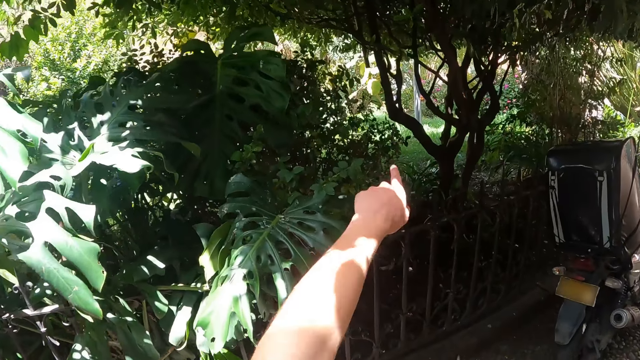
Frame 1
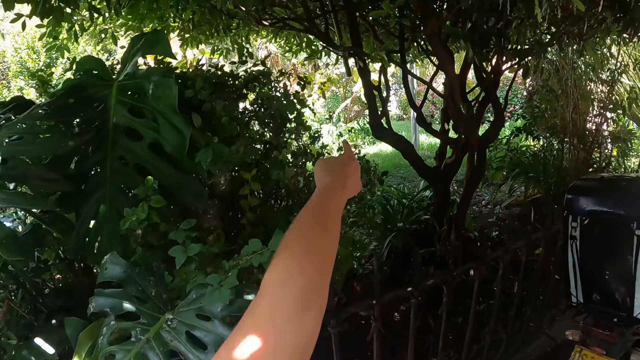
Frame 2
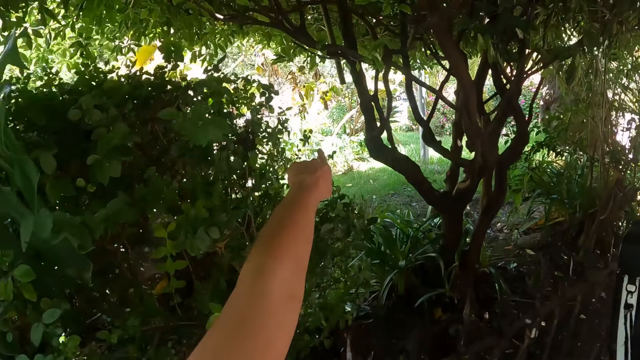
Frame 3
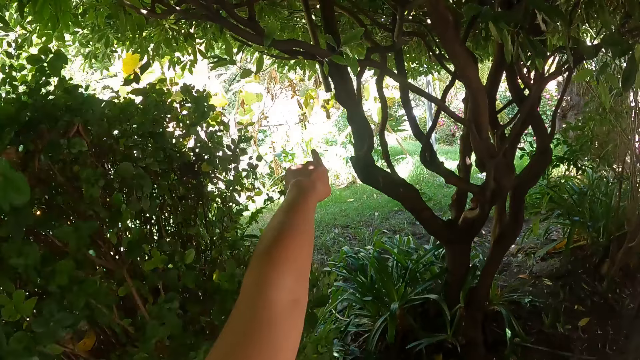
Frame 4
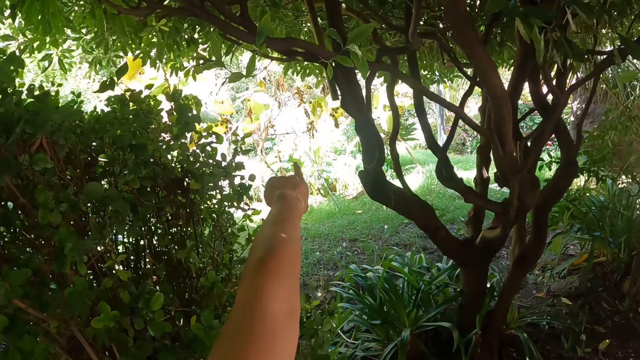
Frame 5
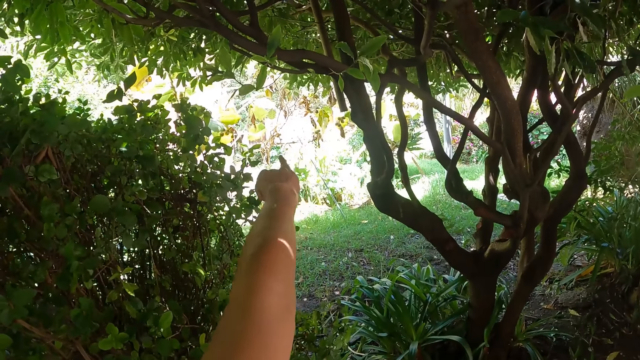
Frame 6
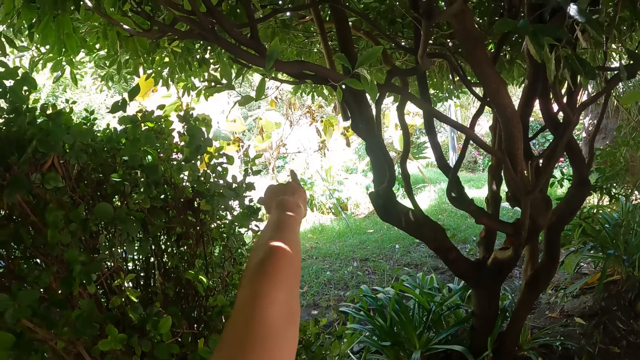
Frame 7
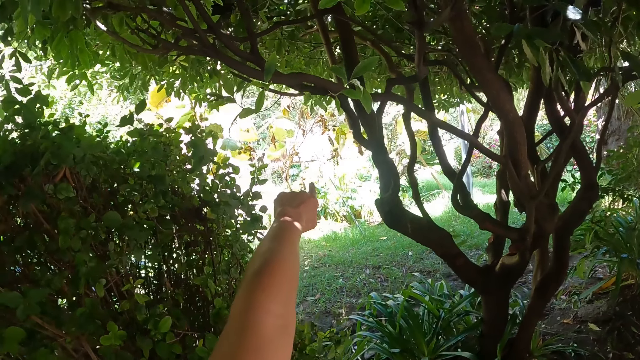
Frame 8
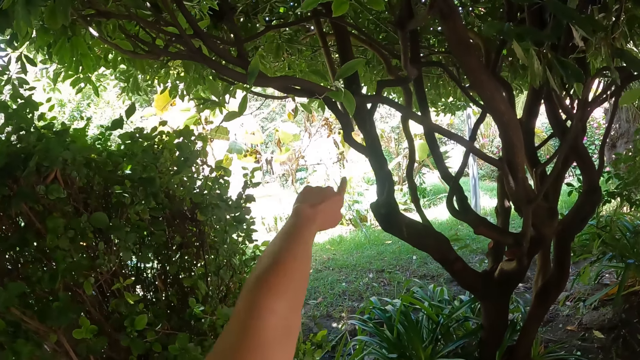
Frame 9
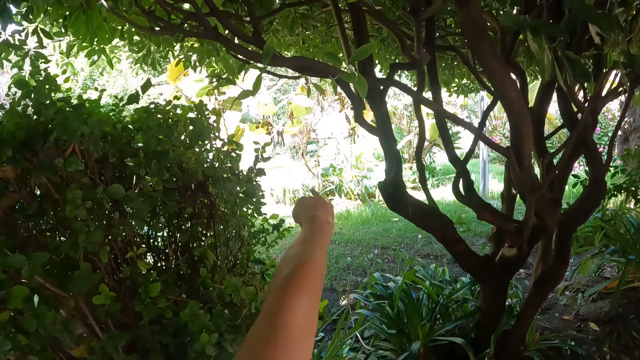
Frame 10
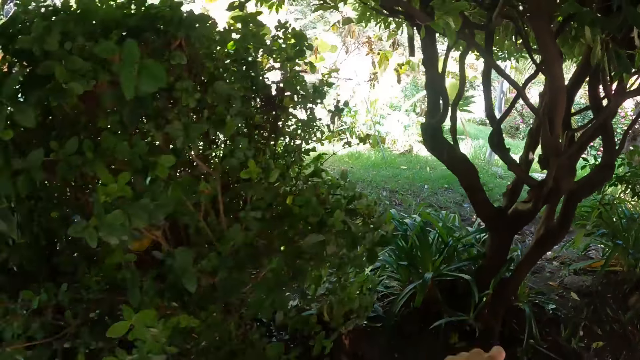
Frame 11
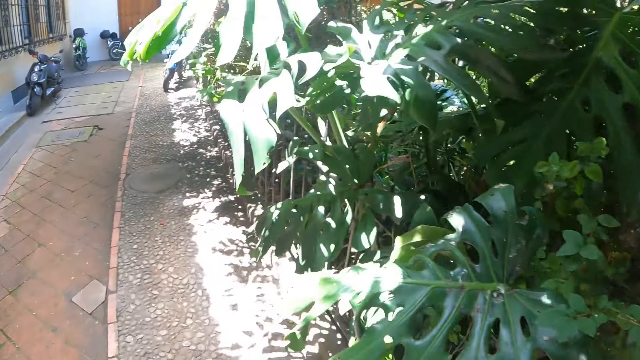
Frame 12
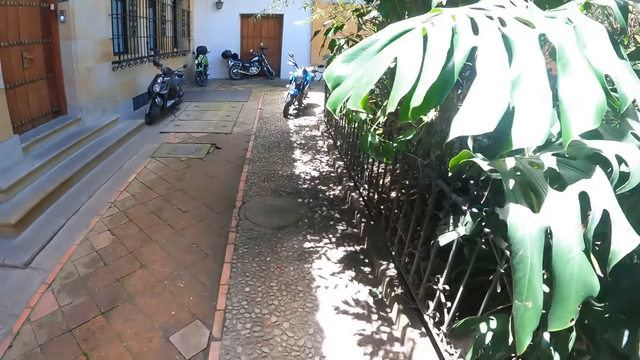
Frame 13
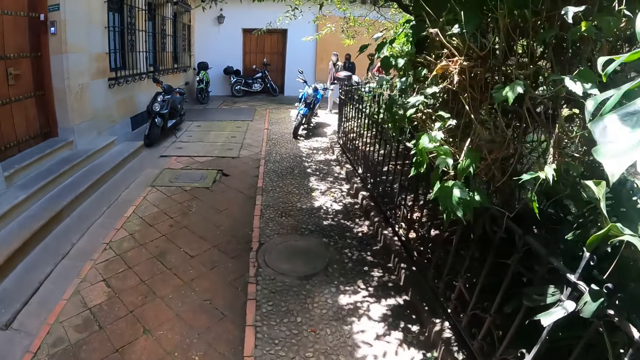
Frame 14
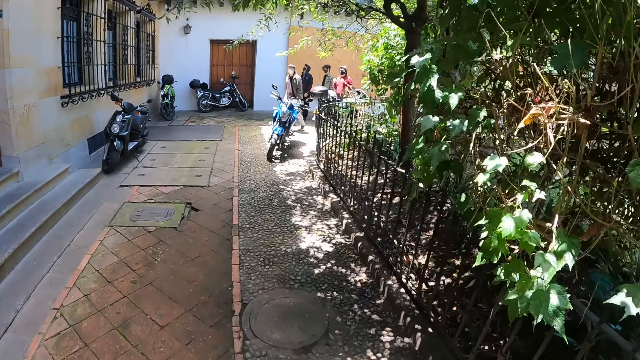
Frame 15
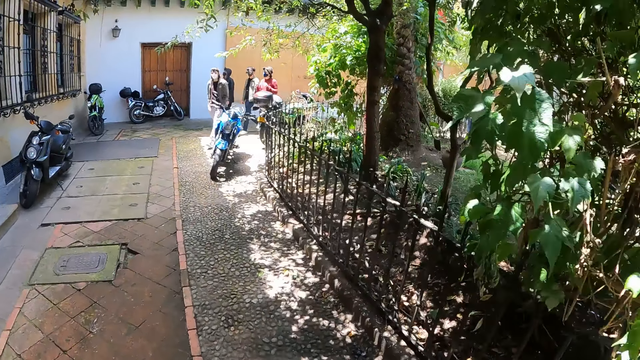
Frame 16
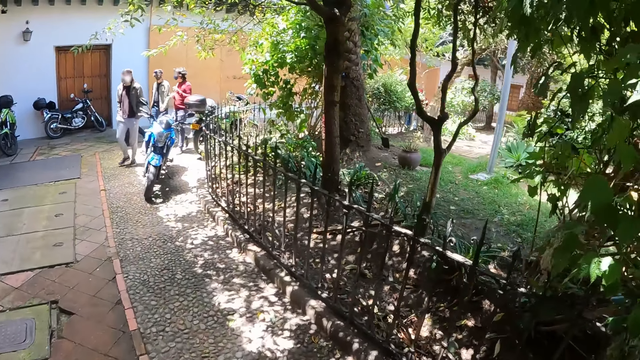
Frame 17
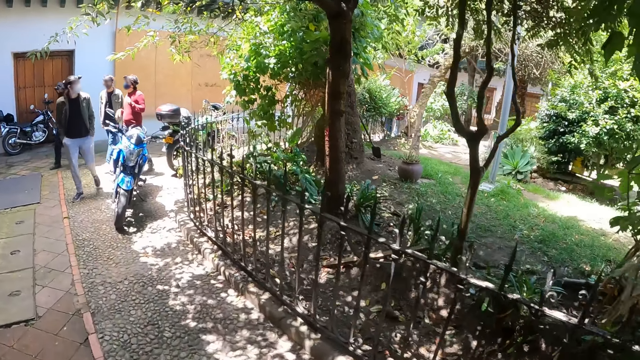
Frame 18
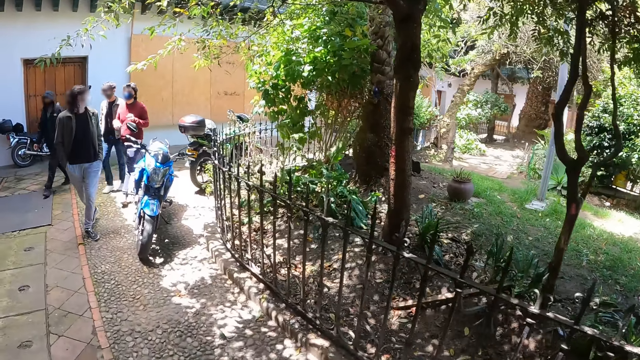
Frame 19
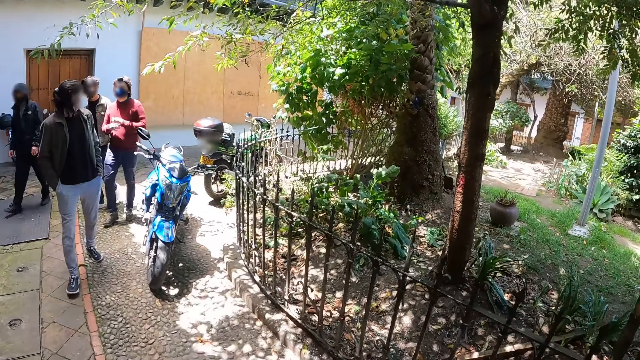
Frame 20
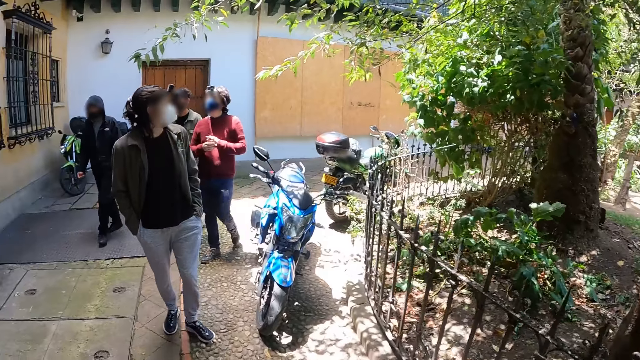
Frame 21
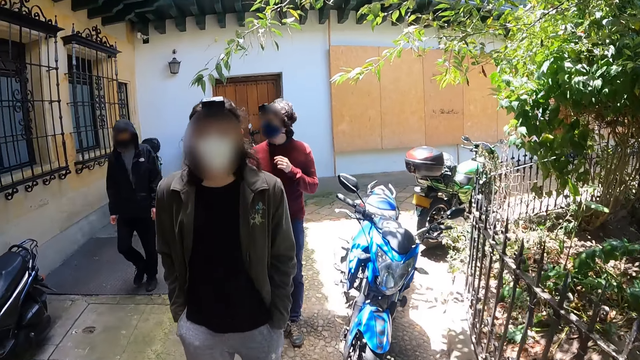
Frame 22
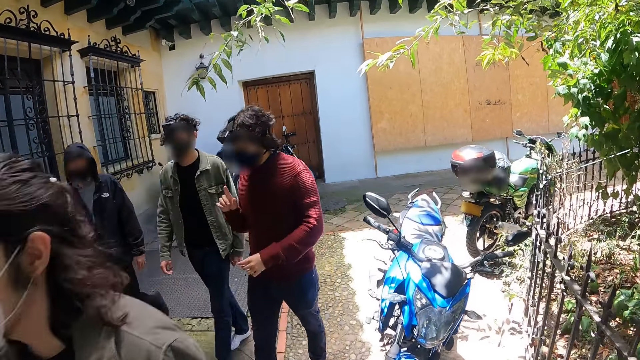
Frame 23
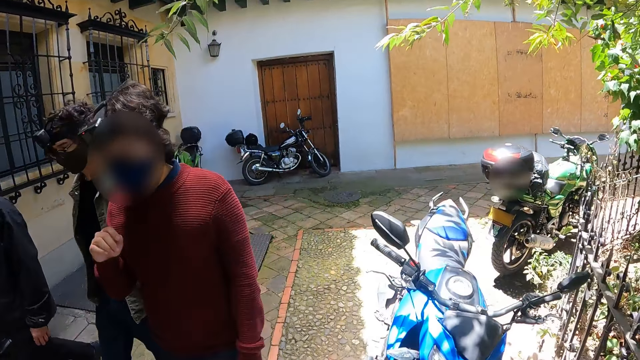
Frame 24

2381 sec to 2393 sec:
The camera wearer points the finger. They gesture at a man. They walk along the pavement.

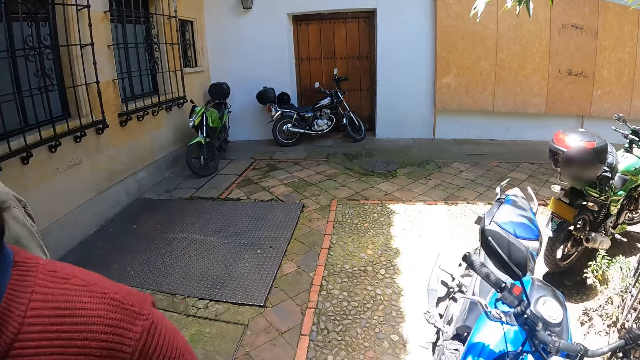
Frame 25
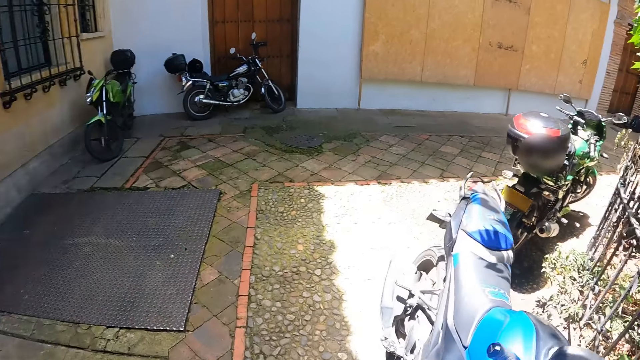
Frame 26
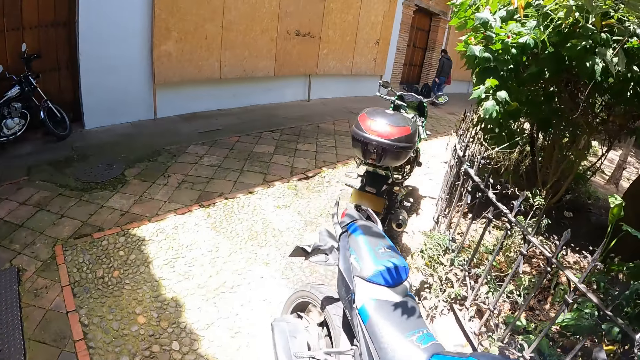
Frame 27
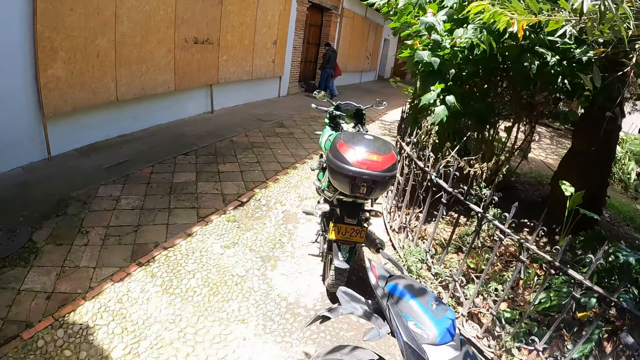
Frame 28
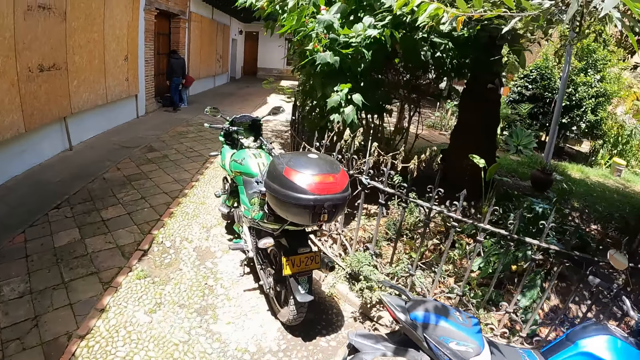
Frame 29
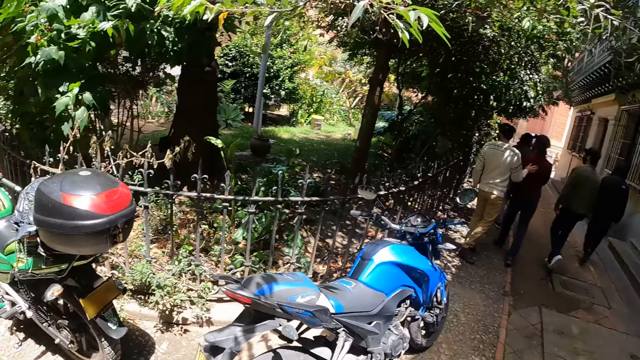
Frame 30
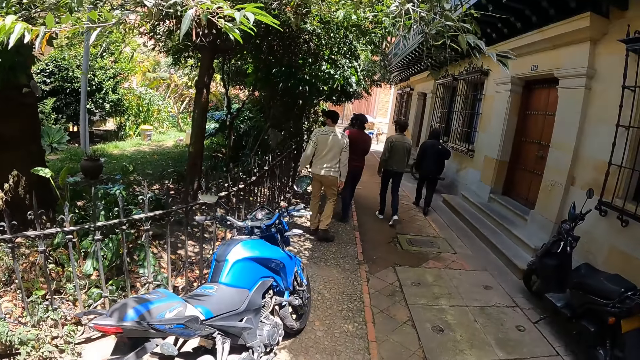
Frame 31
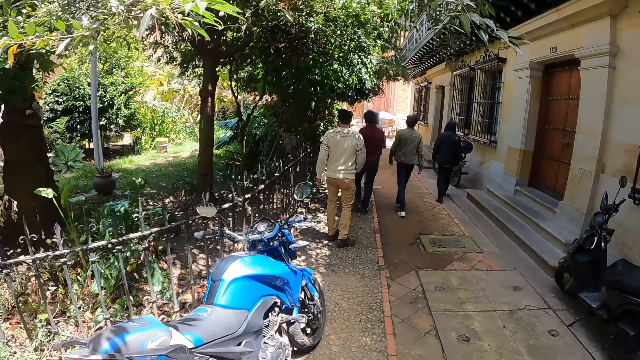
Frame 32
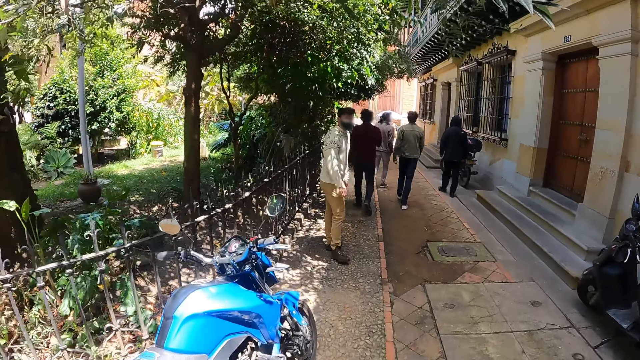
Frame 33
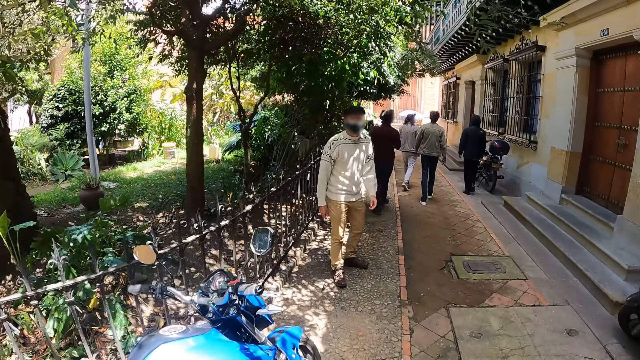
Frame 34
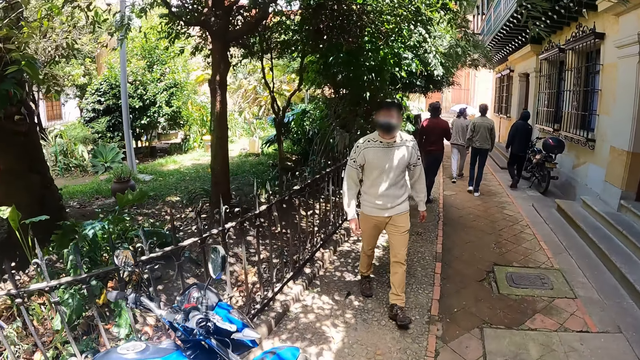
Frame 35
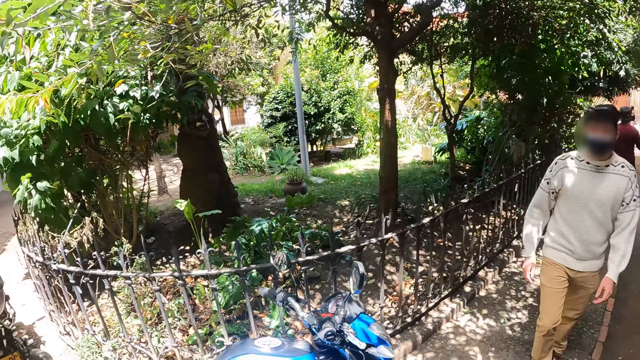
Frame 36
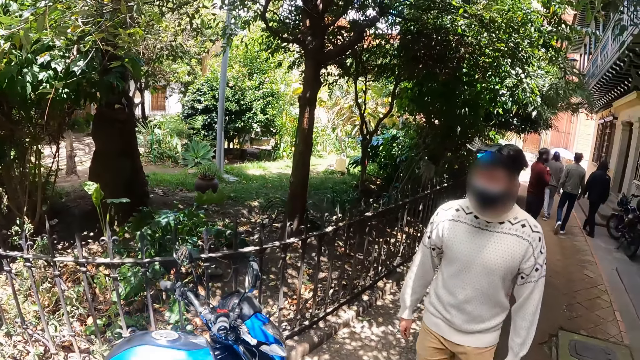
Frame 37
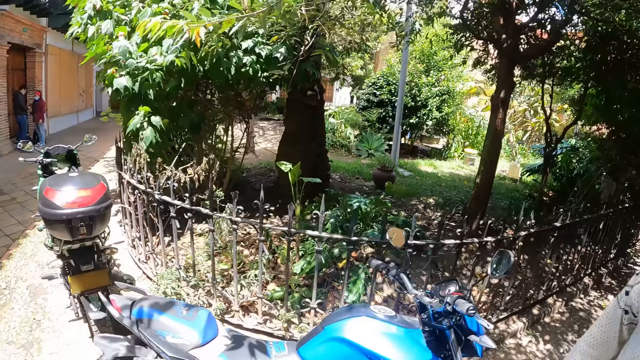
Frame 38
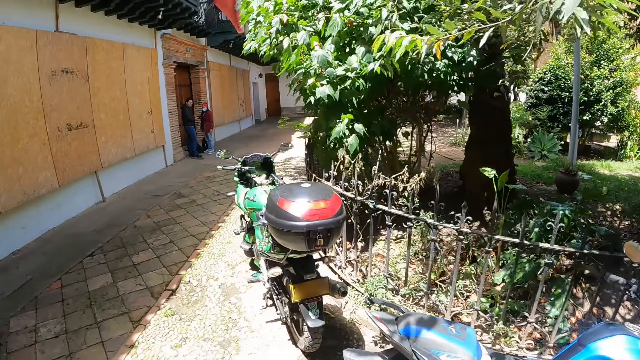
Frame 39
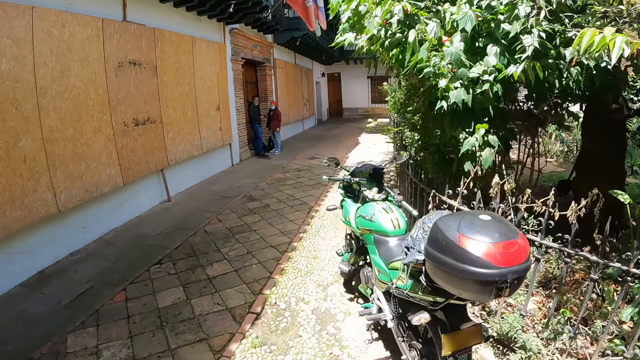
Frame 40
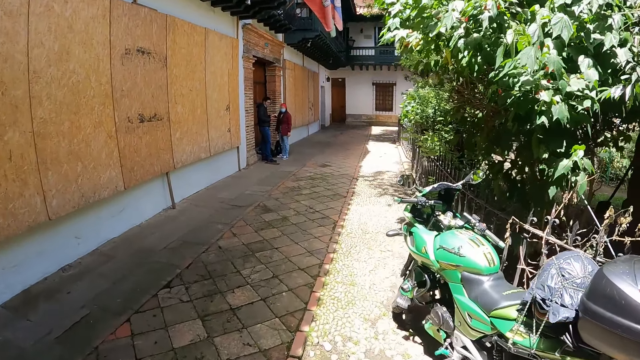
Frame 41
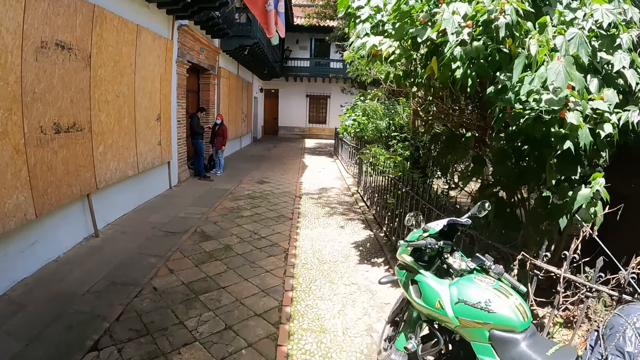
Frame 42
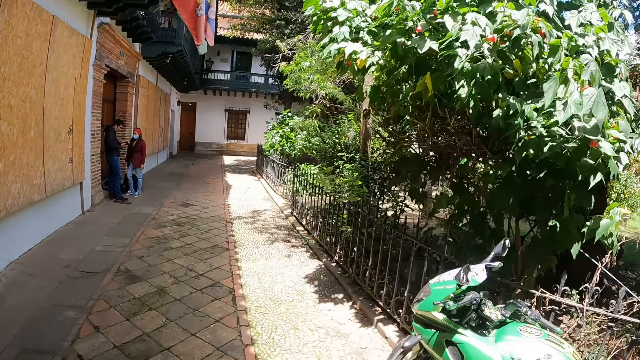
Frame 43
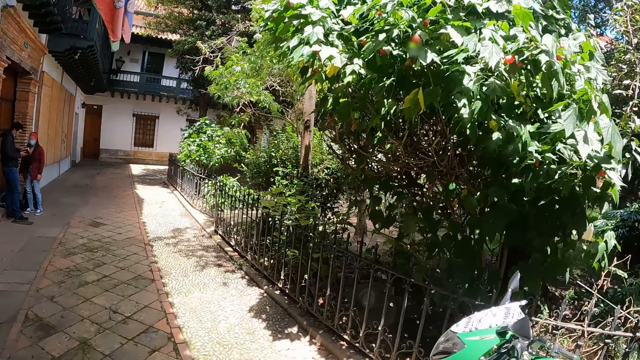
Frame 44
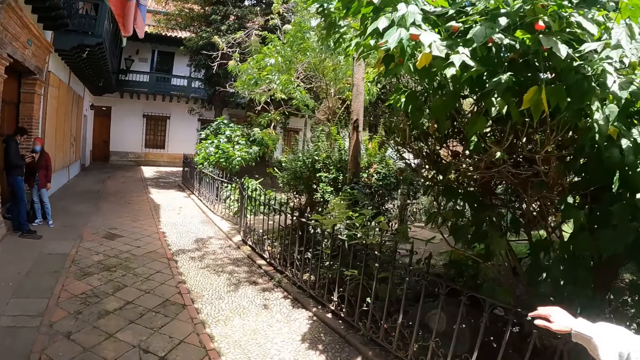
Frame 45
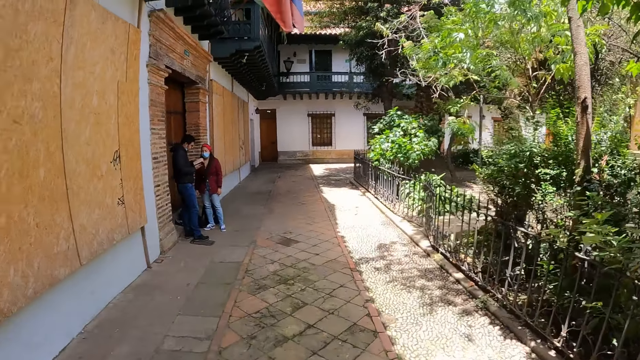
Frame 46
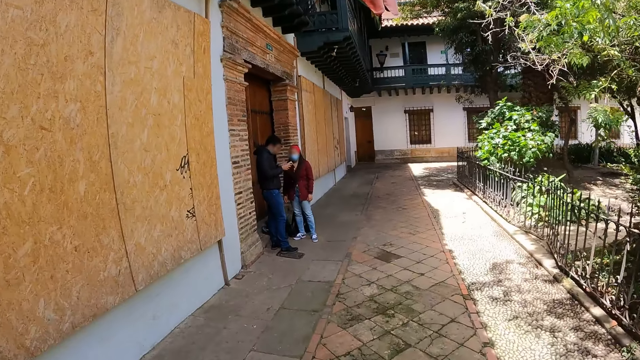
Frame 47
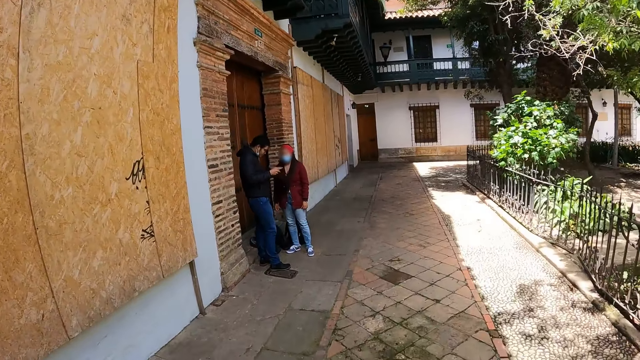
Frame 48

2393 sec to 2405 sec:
The camera wearer stares at a man. They gesture at the man. They walk along the pavement.
